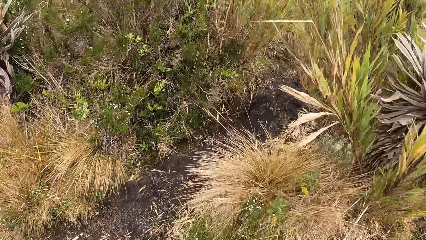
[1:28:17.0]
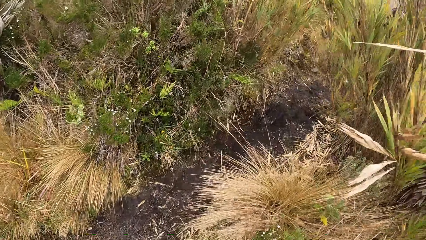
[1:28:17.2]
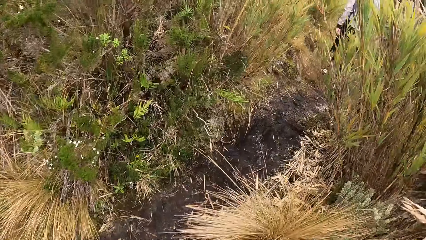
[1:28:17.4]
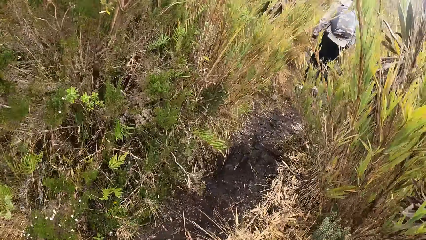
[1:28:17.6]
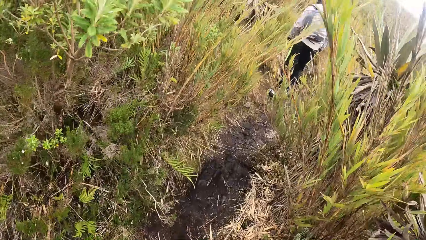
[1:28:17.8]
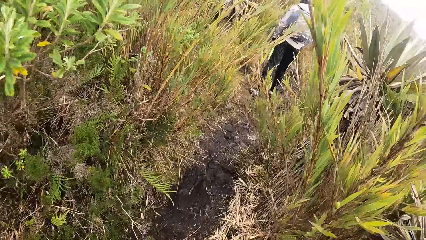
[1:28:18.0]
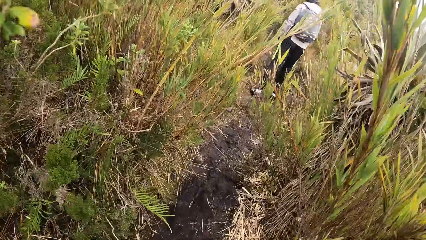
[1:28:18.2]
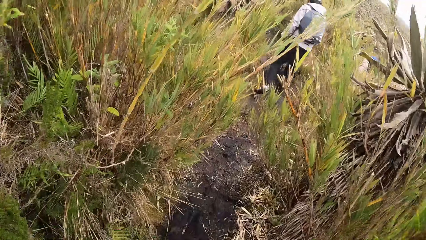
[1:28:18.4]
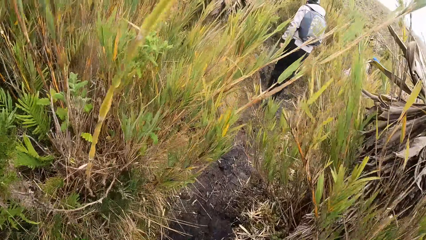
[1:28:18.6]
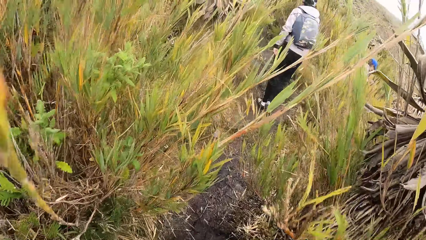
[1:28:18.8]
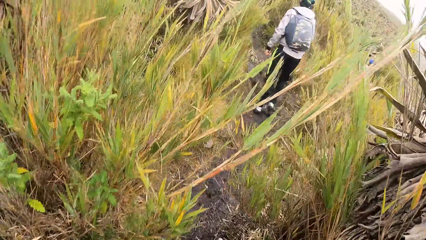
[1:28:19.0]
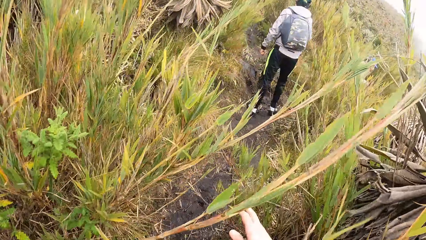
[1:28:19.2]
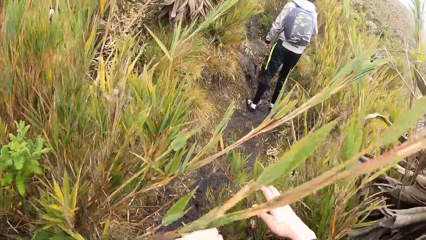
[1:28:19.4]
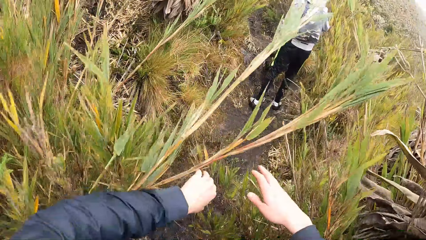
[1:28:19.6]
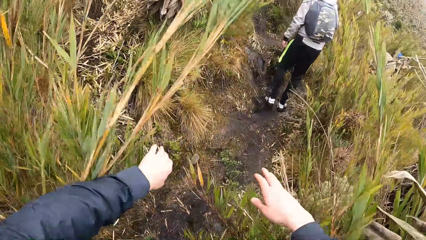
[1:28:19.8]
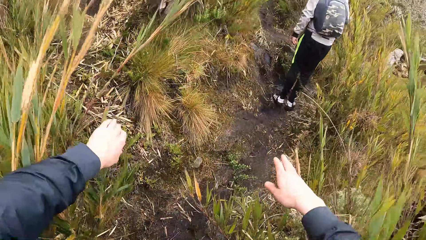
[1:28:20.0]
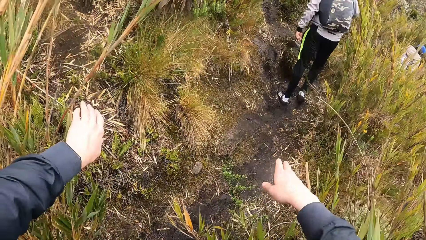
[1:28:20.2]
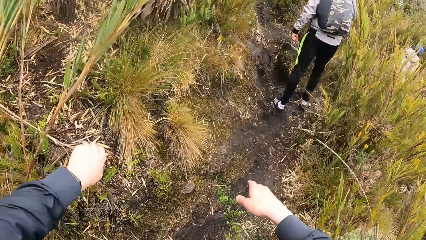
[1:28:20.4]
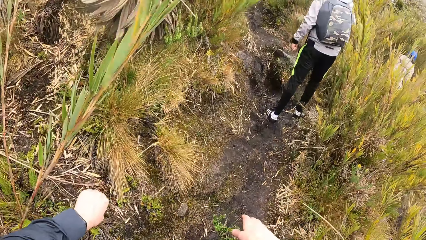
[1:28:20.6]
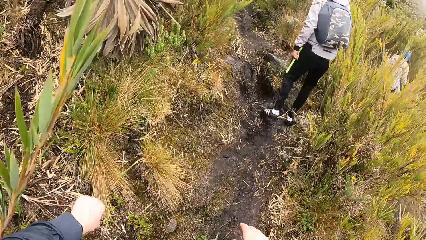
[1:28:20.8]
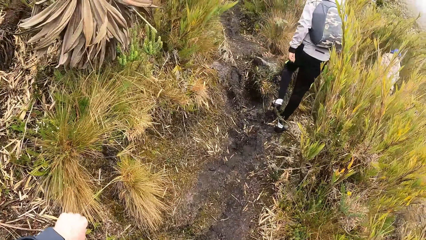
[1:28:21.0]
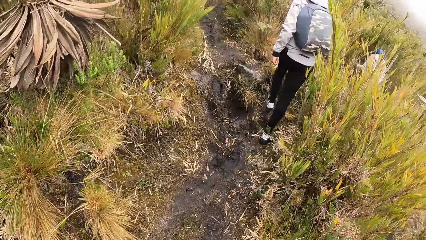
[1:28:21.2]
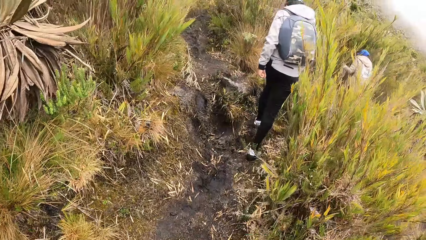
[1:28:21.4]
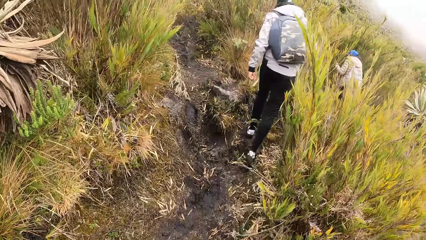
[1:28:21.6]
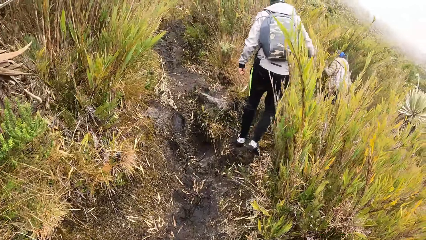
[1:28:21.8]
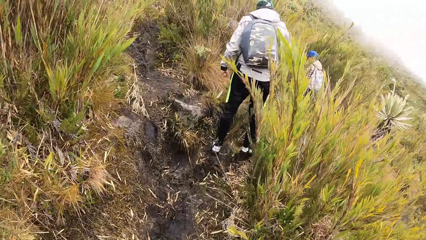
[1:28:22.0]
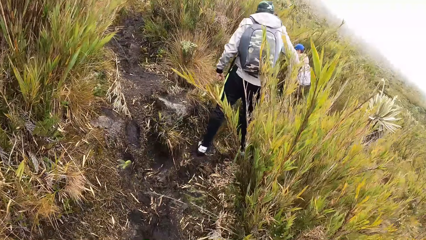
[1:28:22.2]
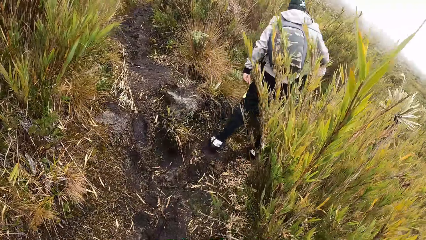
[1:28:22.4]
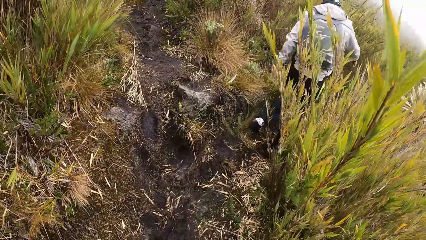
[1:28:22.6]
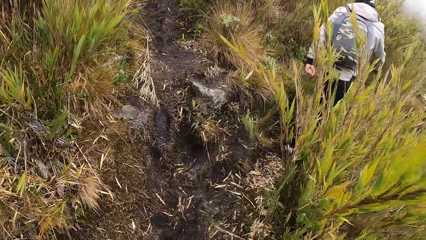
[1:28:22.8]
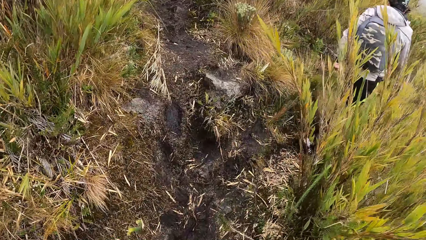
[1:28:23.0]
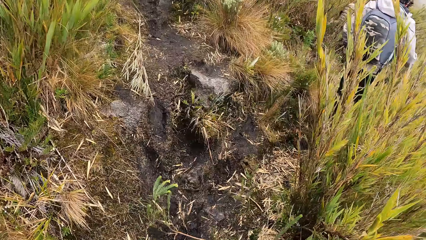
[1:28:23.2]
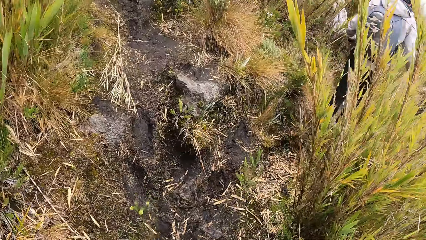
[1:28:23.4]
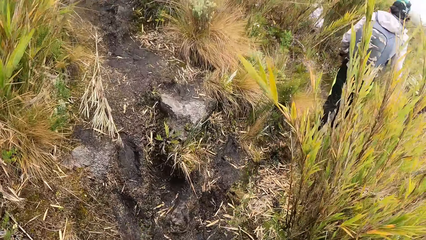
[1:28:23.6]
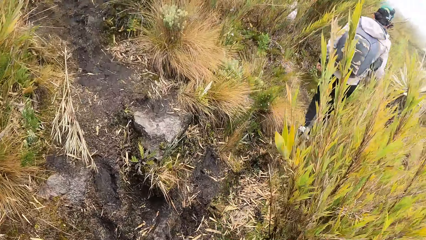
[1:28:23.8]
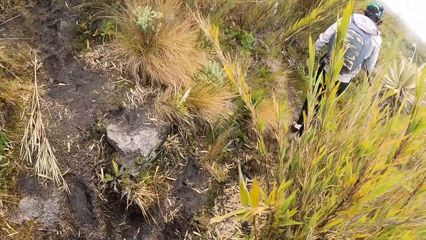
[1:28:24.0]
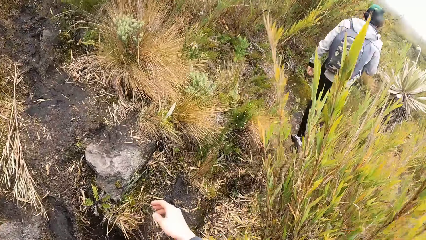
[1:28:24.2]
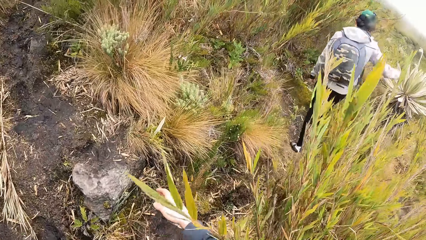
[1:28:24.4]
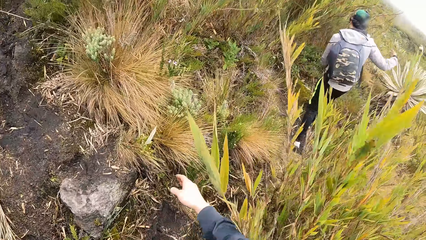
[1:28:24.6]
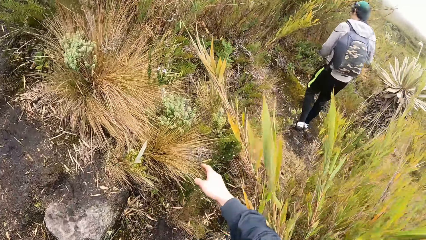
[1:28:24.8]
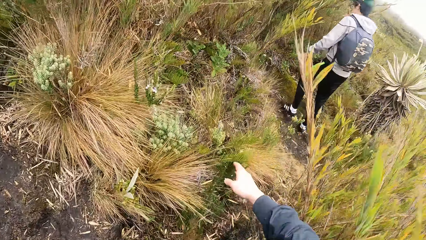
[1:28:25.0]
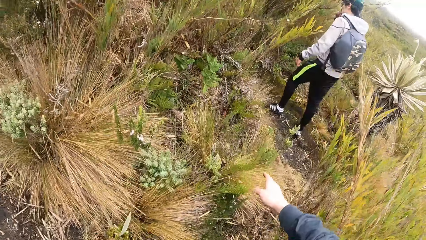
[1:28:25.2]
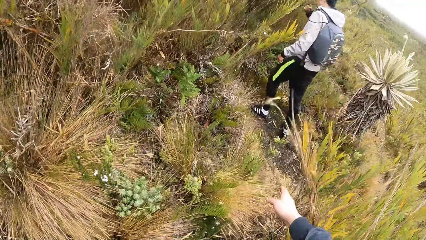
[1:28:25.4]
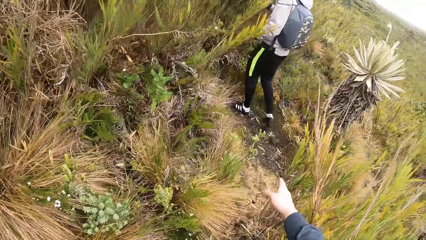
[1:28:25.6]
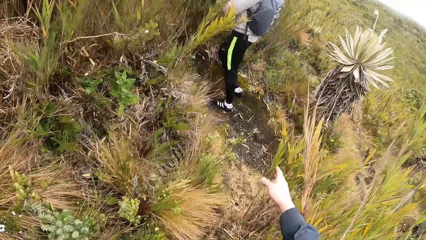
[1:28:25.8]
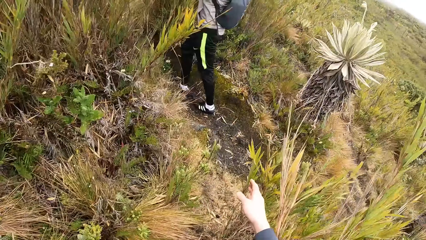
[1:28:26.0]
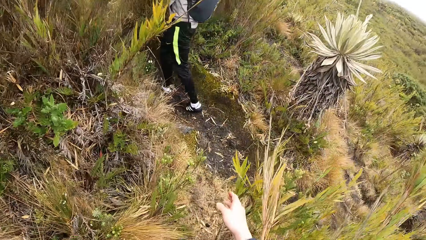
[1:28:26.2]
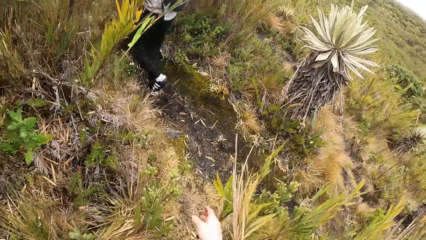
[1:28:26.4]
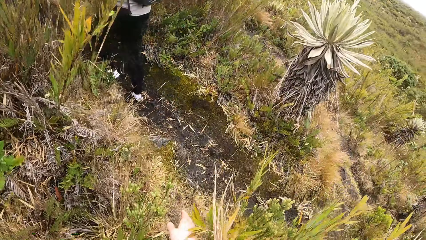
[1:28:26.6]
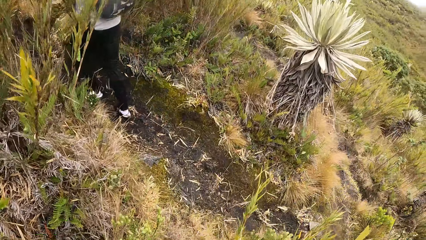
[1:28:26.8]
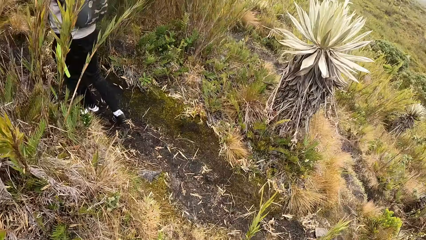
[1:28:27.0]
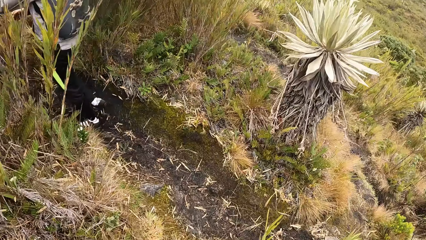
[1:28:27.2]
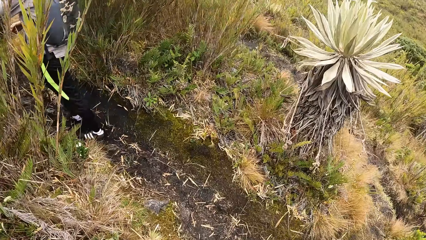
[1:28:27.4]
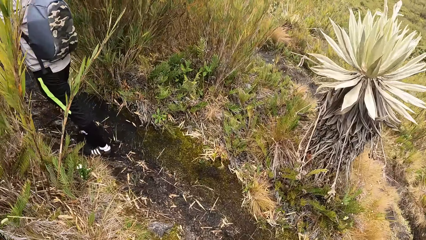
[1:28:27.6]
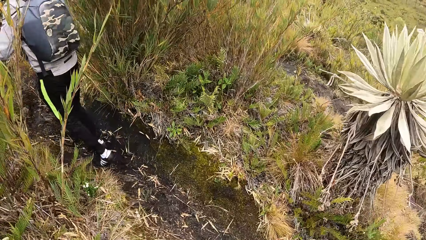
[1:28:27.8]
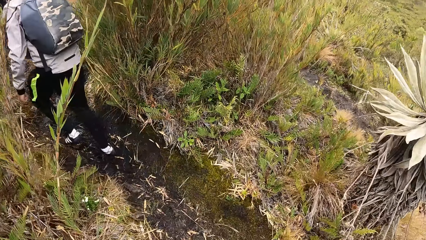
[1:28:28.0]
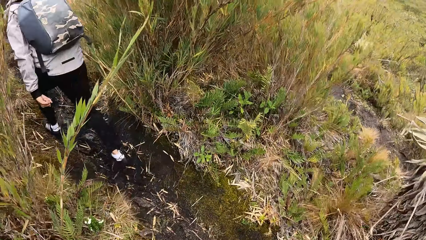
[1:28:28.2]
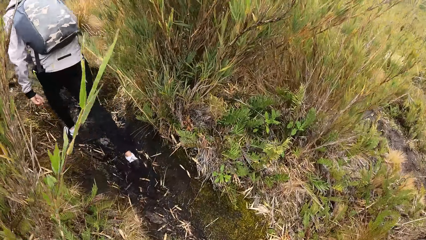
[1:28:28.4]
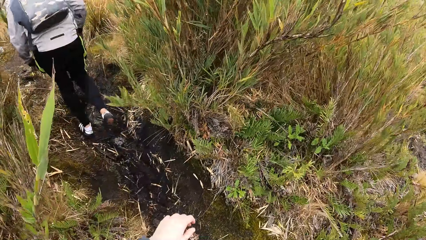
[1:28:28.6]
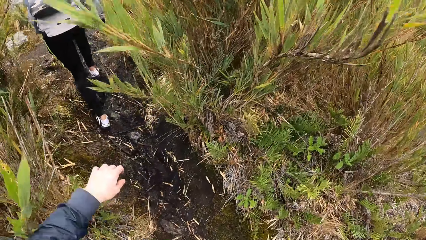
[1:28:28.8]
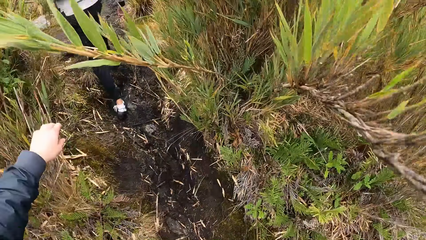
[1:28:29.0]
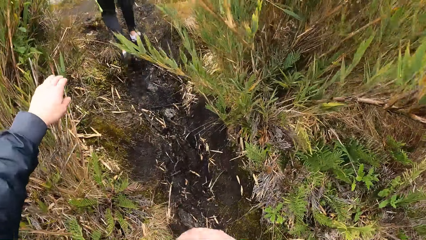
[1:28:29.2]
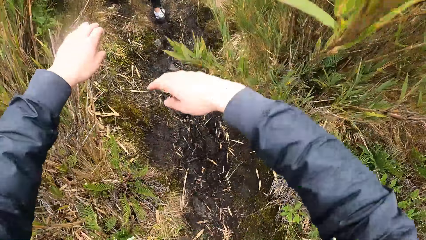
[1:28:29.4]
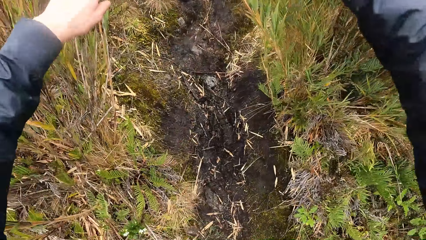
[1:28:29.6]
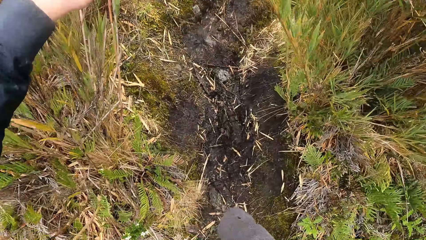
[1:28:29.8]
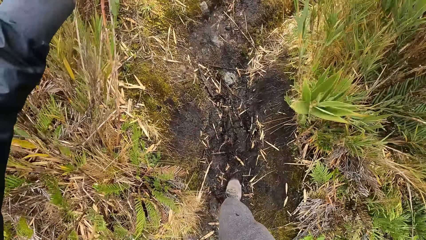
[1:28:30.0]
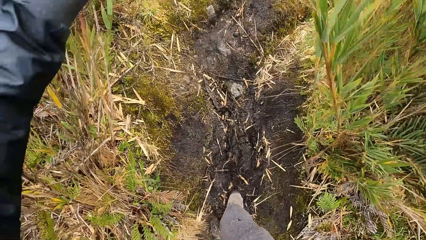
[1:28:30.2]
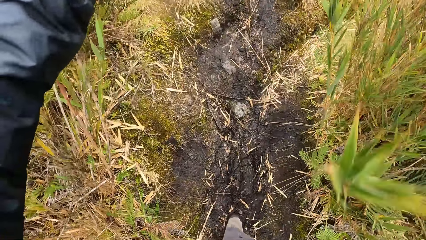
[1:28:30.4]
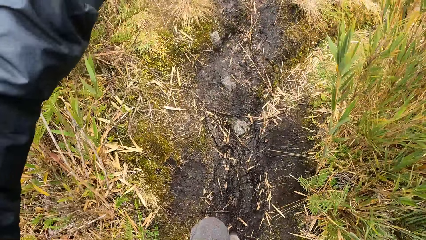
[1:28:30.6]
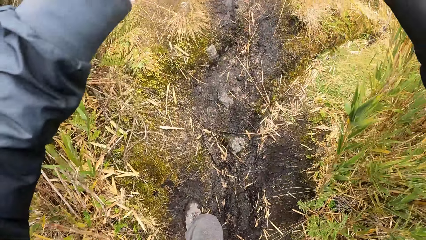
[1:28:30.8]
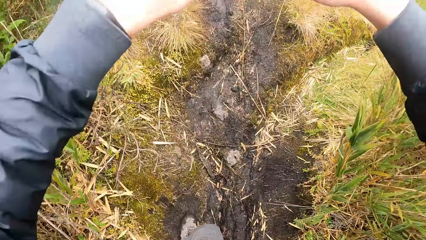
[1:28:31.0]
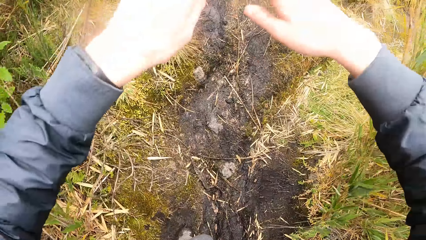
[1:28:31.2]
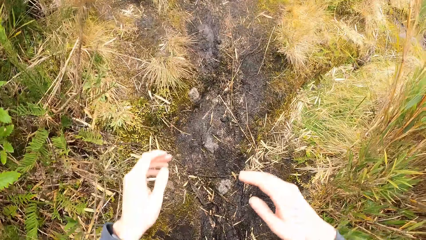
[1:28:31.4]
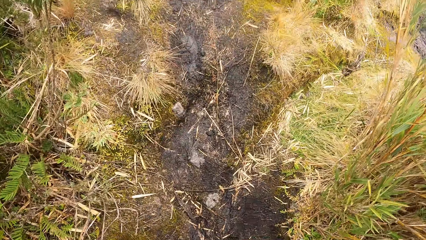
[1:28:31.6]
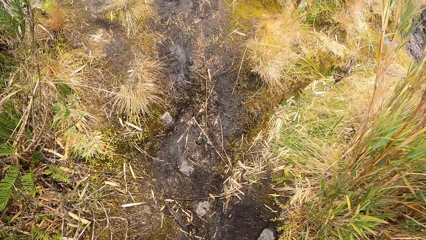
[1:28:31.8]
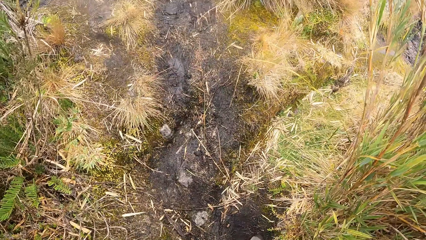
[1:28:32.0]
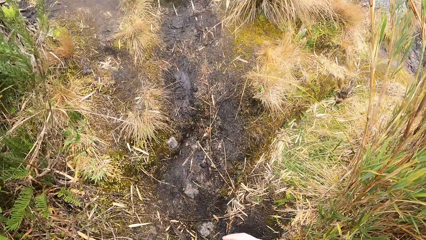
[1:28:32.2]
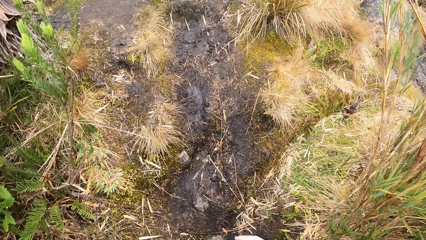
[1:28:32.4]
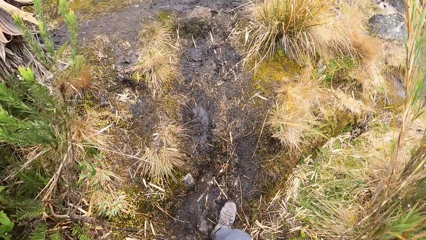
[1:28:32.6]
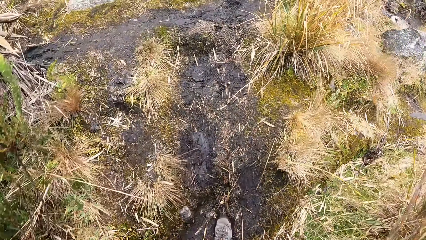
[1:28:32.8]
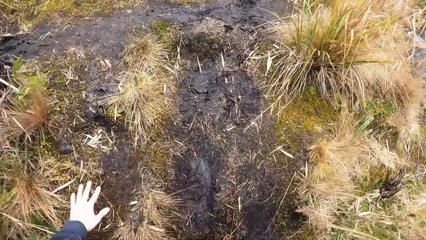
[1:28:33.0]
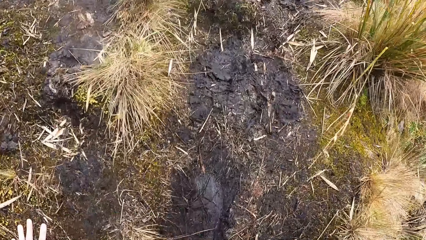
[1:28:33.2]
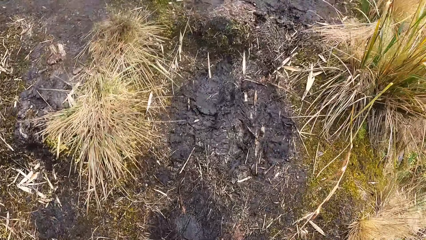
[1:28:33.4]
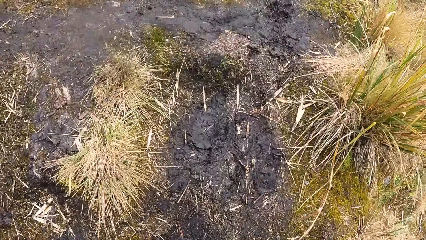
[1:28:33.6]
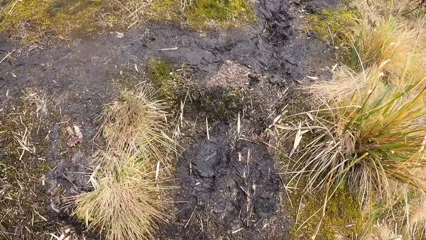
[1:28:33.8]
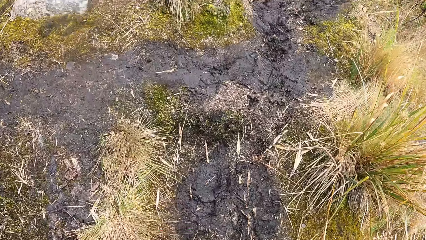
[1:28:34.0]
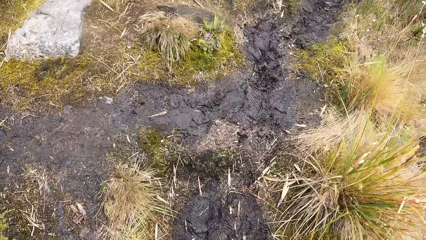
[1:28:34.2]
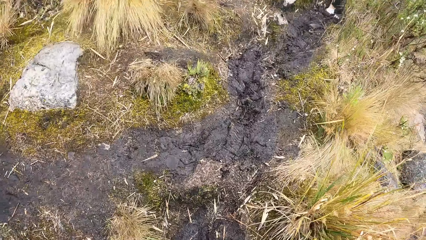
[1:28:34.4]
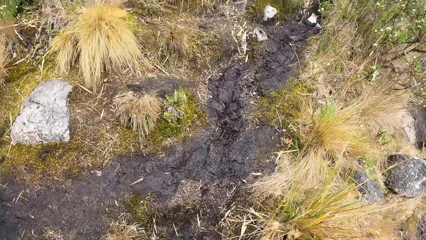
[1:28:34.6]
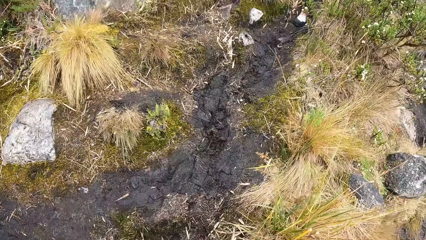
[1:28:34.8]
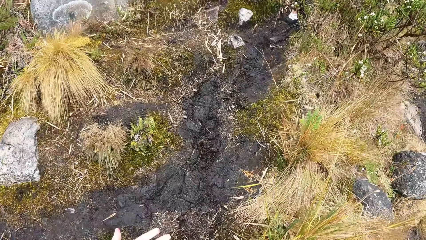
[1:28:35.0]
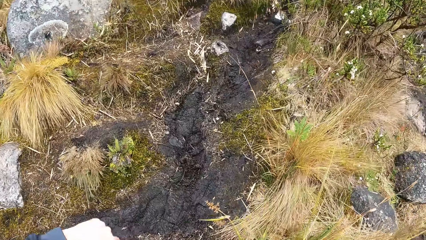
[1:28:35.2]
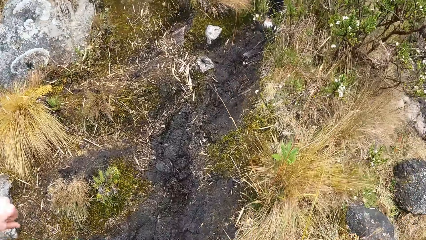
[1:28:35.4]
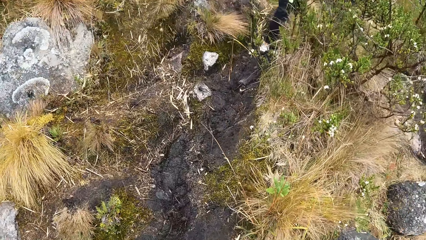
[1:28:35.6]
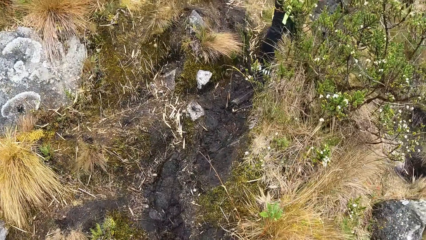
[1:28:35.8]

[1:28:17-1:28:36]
The camera wearer moves the plants with both hands. They climb a mountain. They move the plants with both hands. They climb the mountain.
